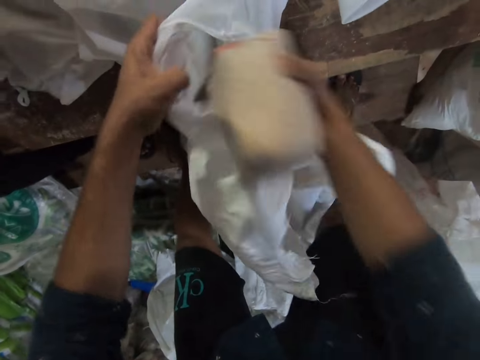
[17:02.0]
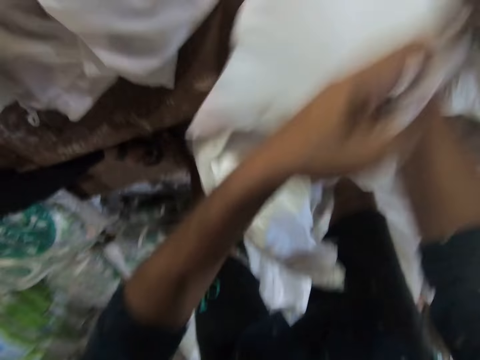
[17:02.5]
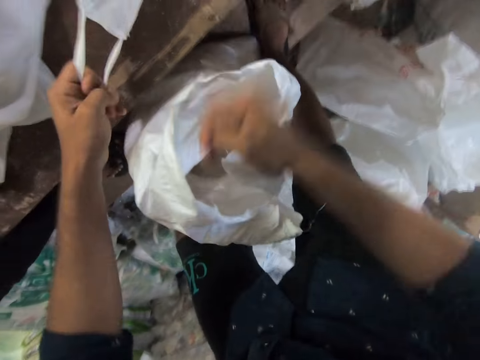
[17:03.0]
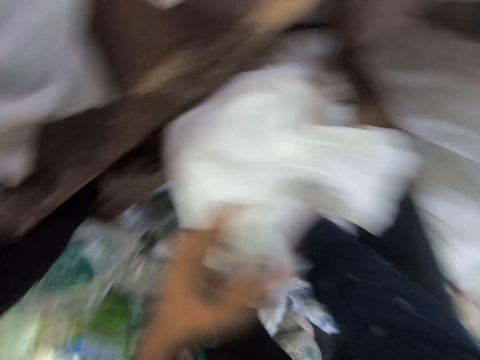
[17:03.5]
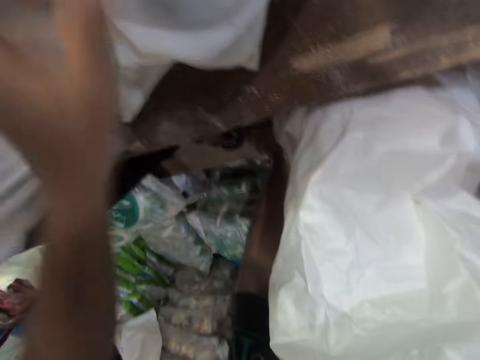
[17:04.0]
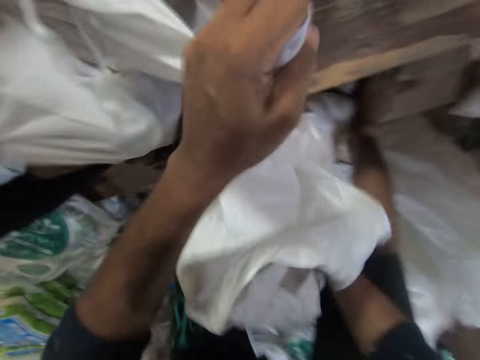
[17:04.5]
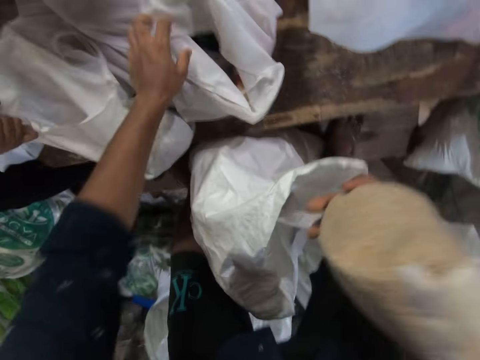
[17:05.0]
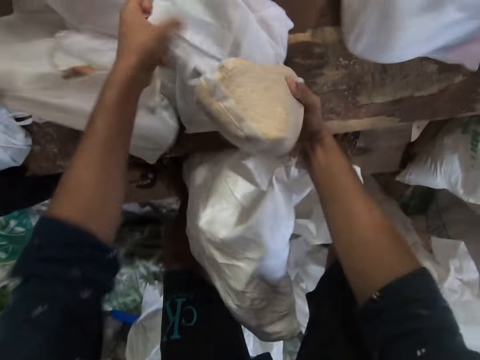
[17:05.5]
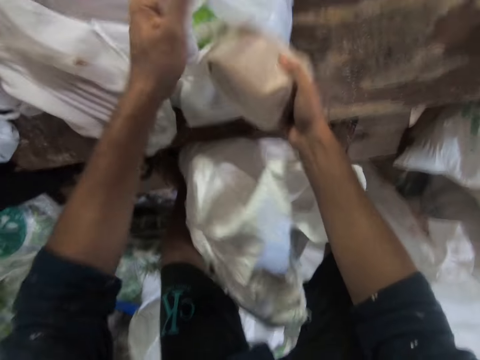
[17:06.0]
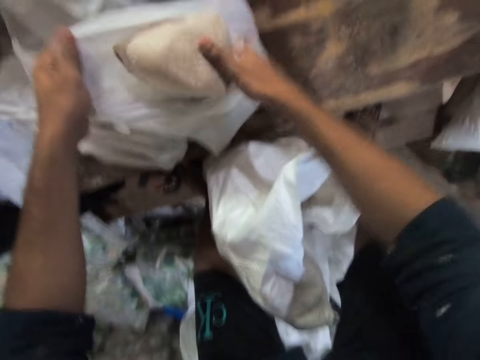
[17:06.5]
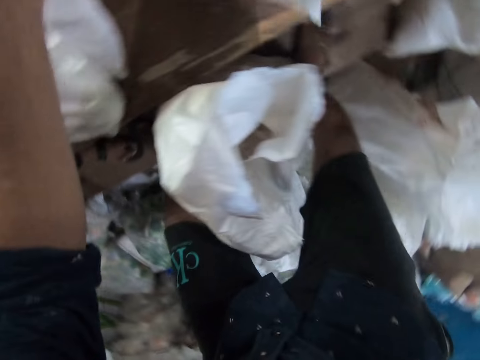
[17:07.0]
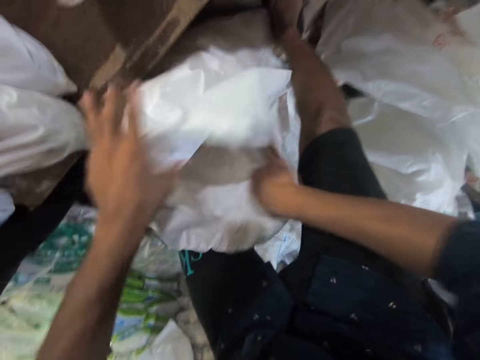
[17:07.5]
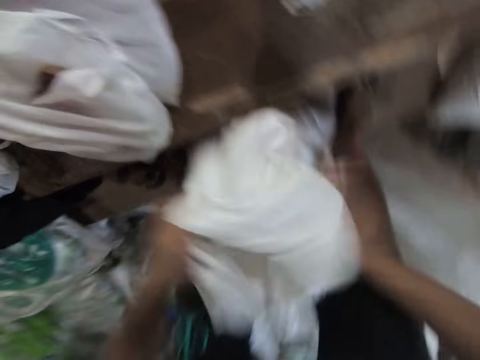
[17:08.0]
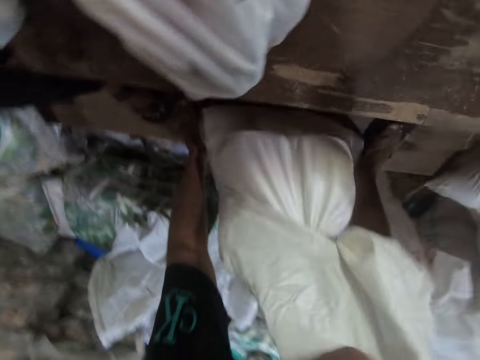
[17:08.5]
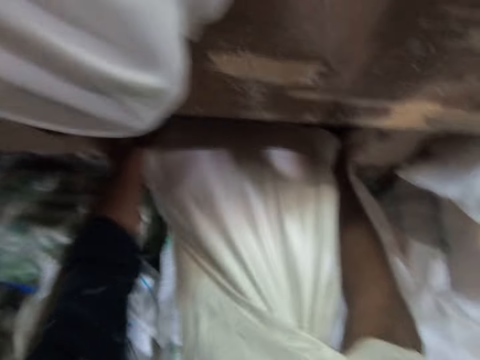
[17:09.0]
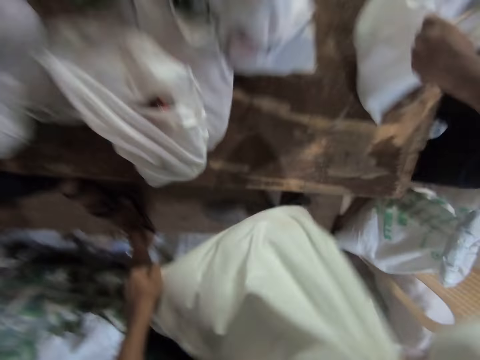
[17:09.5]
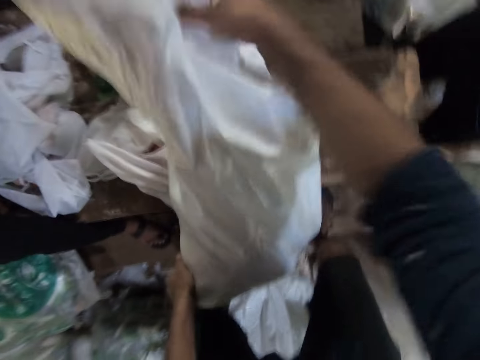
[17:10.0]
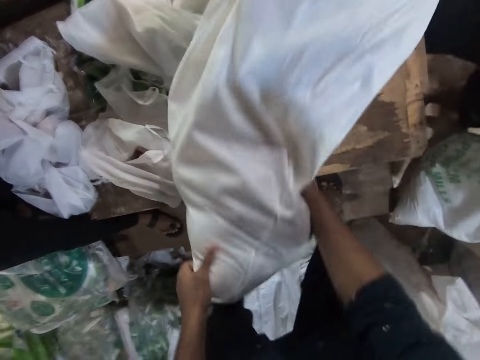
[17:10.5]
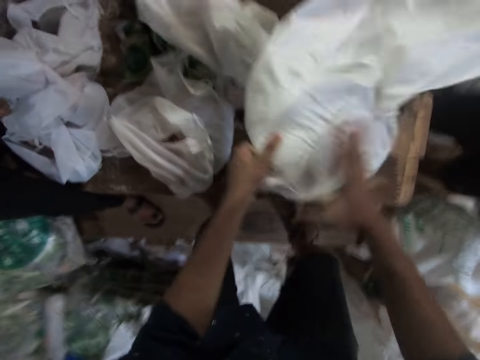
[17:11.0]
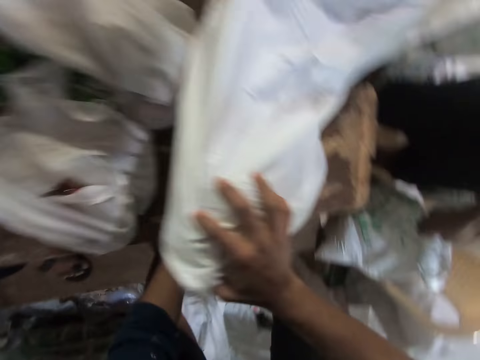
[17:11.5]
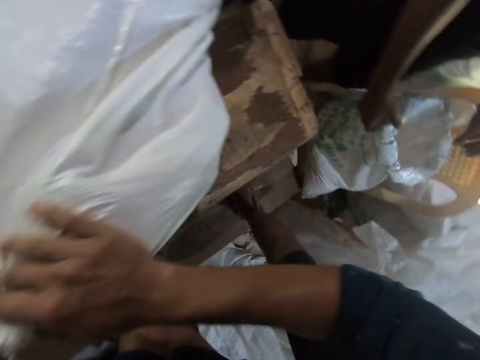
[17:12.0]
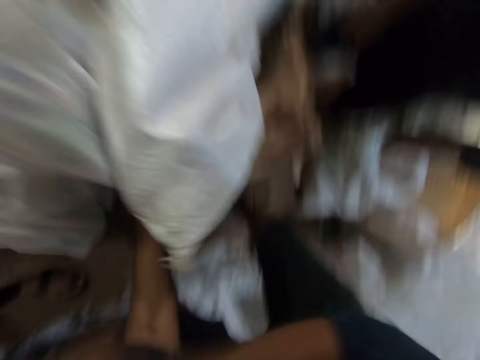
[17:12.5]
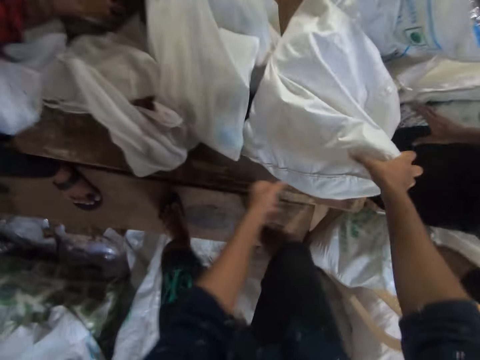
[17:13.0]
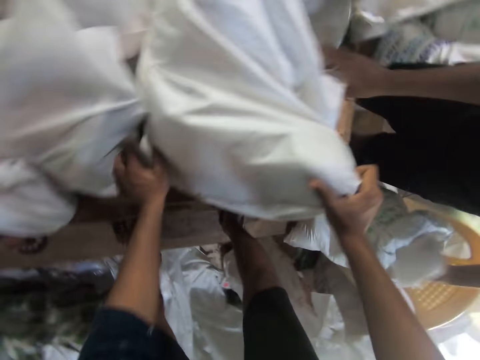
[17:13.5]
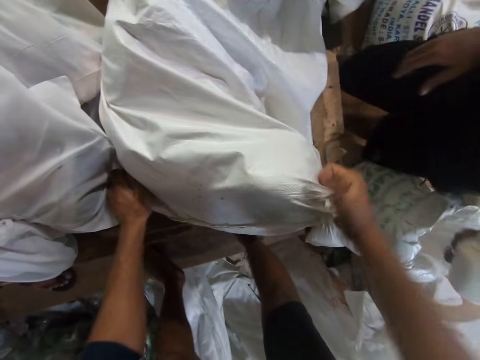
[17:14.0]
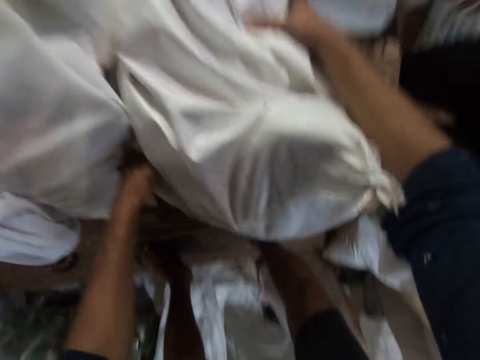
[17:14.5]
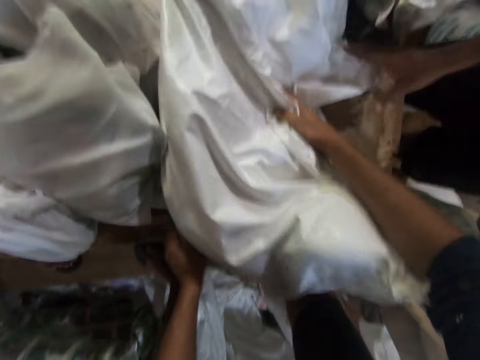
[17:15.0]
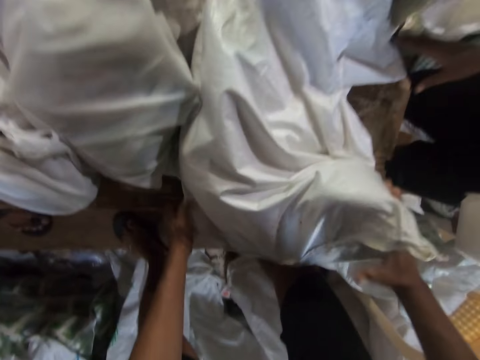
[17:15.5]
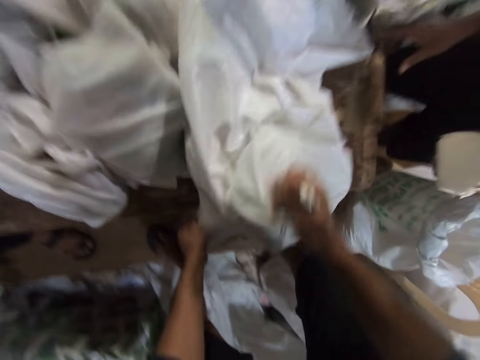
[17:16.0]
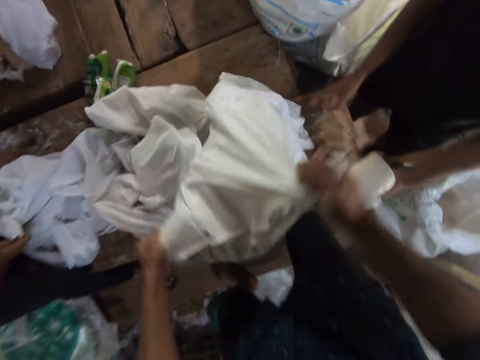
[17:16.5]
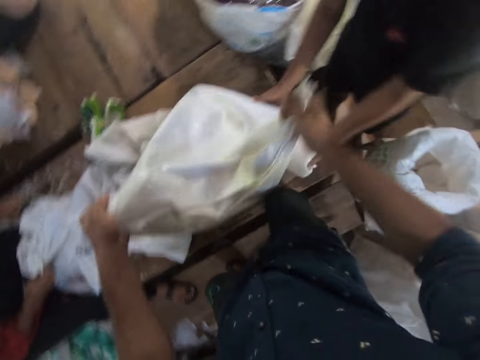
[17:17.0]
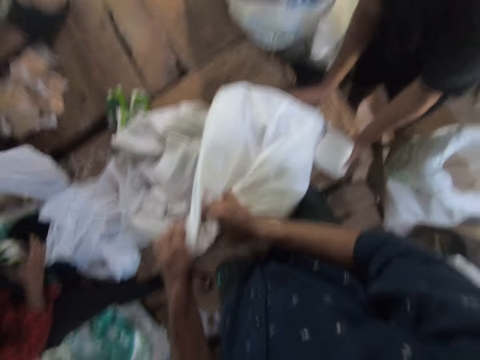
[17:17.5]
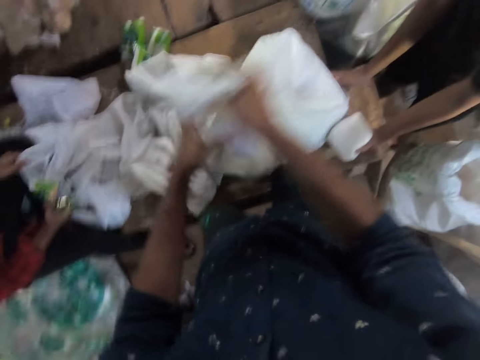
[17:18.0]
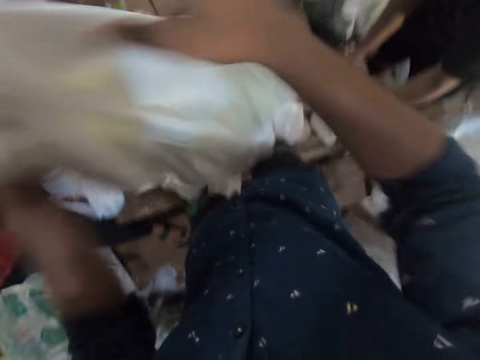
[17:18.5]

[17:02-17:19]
The camera wearer places the packaging bag inside the shopping bag. He removes another bag of wheat from the sack. He holds the shopping bag with both his hands, picks up the shopping bag and places the shopping bag on the table. He lowers his right hand. He places his right hand in the sack. He holds the sack with his left hand. He pulls on the packaging bag with his hand. He moves his left hand forward. A man places a shopping bag next to the camera wearer. The camera wearer holds the shopping bag with his hand. He removes another bag of wheat from the sack. He places the packaging bag inside the shopping bag. He picks up the shopping bag with his hands and places the shopping bag on the table. He lowers his hand. He places his right hand in the sack. He holds the sack with his left hand. He holds the sack with both his hands. He lifts up the sack. He places the sack on the table. Another man talks to the camera wearer. The camera wearer pulls the sack towards him. He empties the sack on the table.

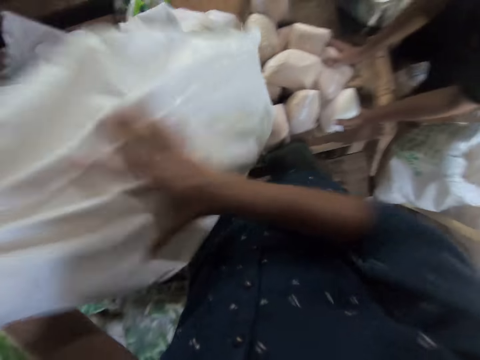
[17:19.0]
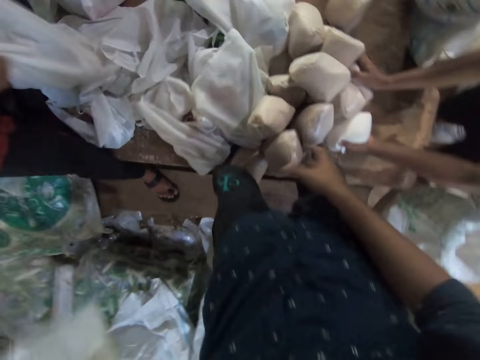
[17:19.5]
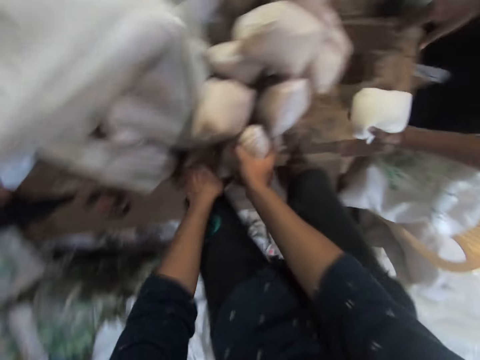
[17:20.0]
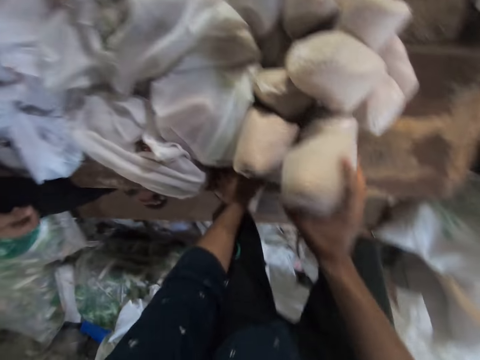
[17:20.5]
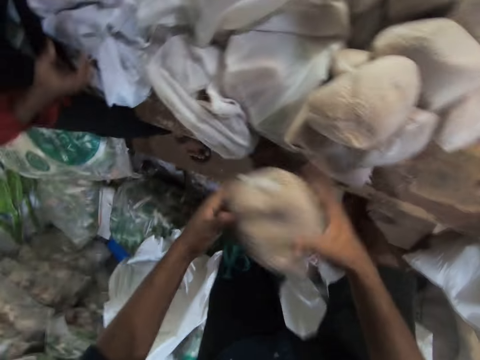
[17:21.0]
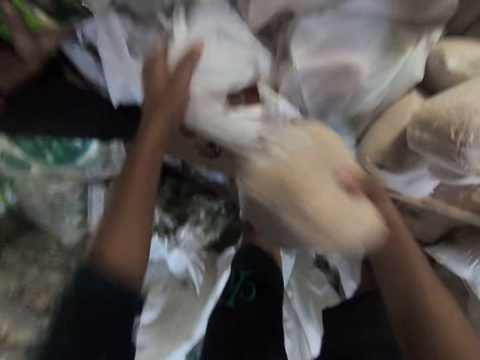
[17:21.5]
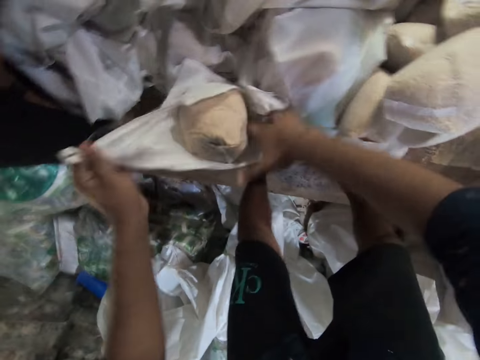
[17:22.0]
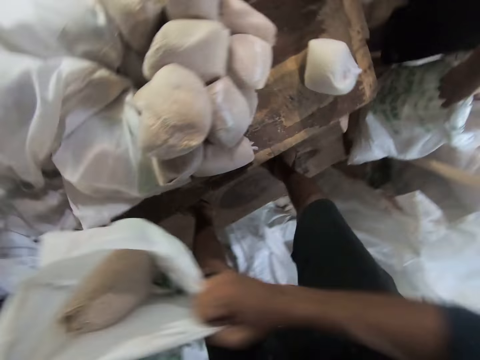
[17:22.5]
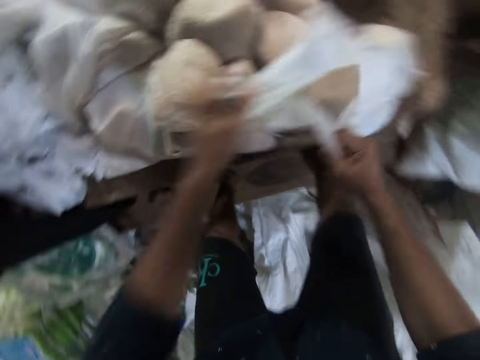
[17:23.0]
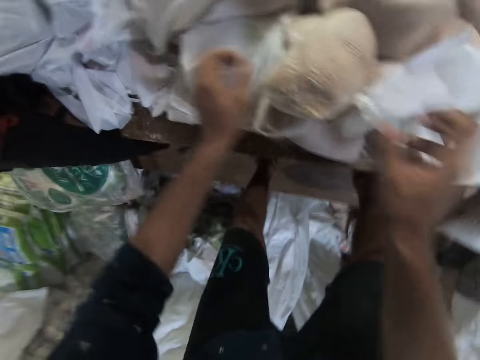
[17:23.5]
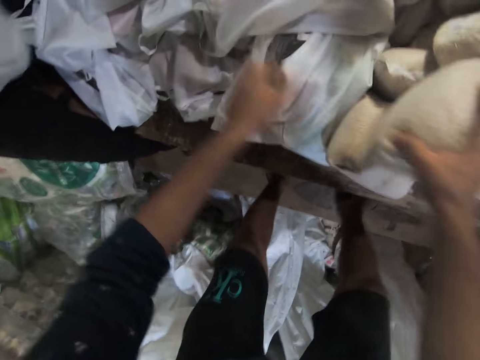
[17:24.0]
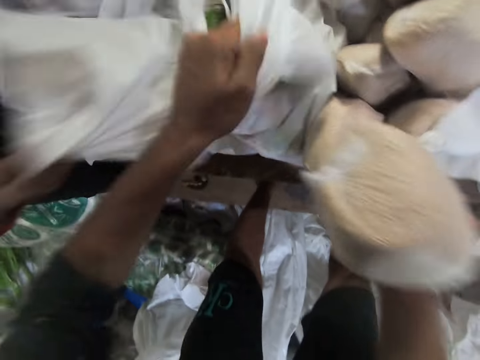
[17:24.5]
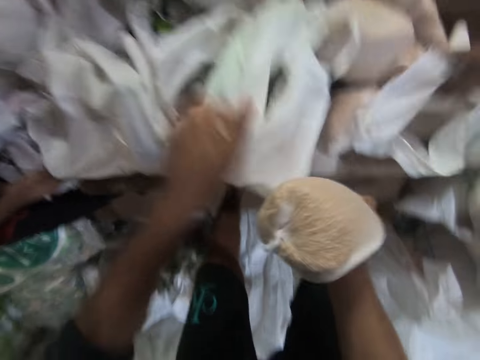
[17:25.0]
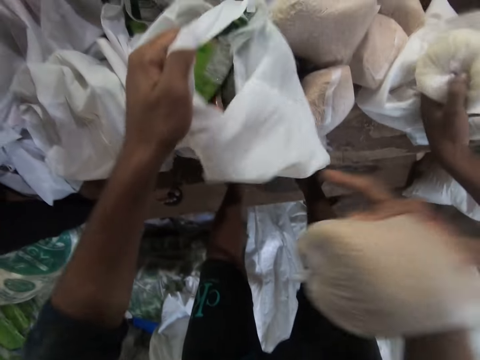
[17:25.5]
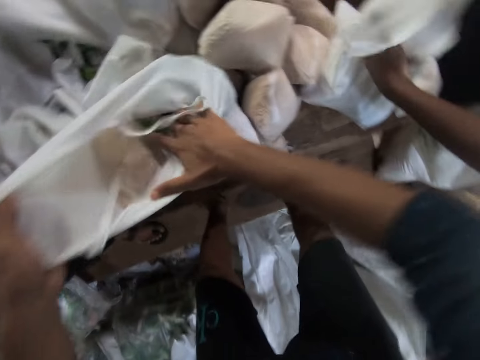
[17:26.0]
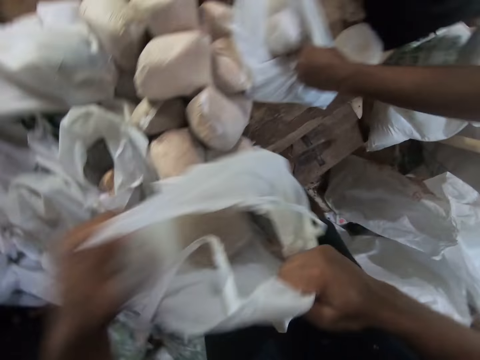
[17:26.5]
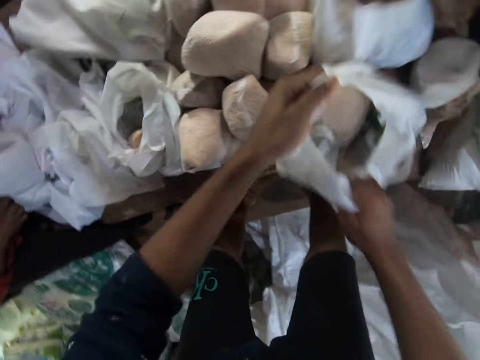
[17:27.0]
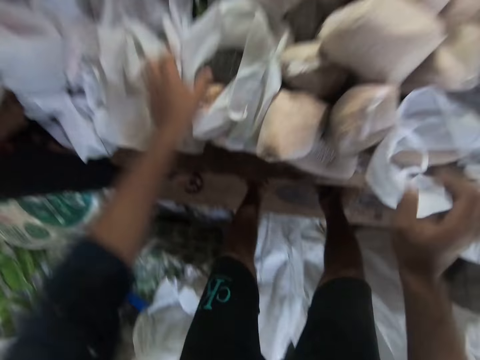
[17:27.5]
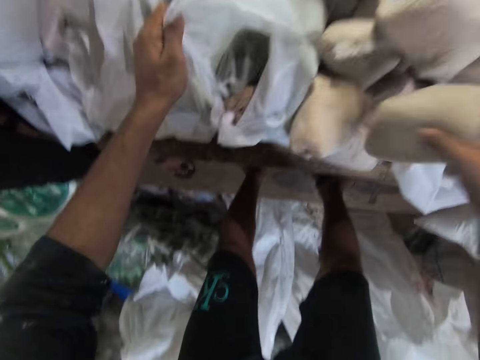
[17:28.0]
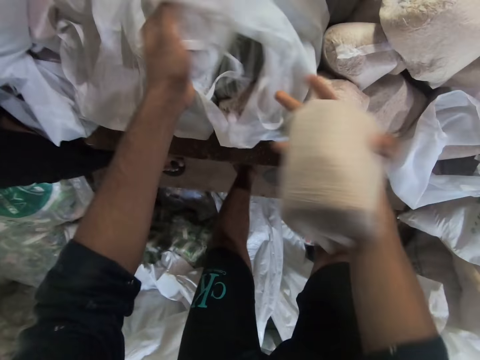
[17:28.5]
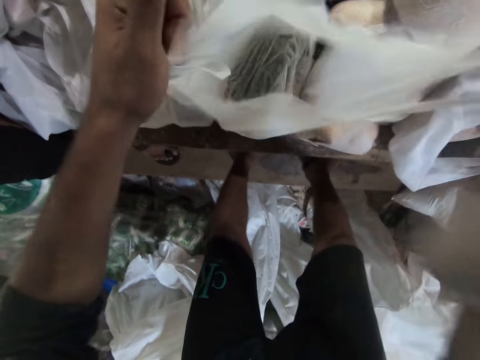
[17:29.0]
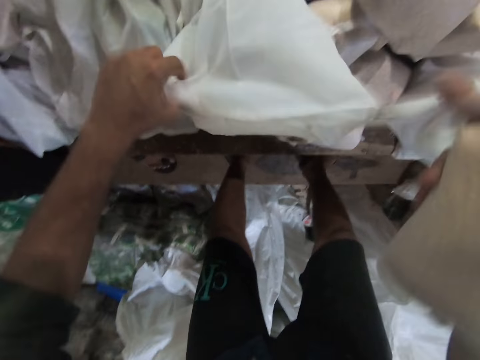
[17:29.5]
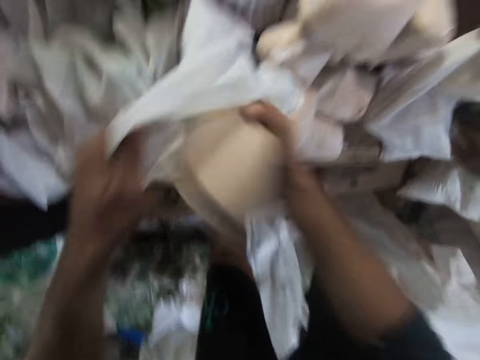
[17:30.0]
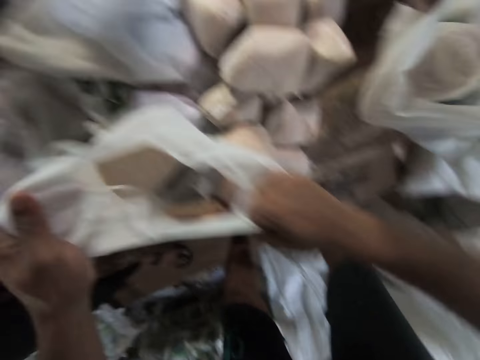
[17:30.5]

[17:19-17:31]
The camera wearer drops the sack on the floor. He picks up another packaging bag from the stack. He places the bag on top of the pile. He picks up another packaging bag. He places the packaging bag on his right hand. He moves his left hand forward. He holds the shopping bag with his hand. He places the packaging bag inside the shopping bag. He holds the shopping bag with both his hands and picks up the shopping bag with his hands. He talks to a man. He places the shopping bag on the table. He moves his hands forward. He picks up another packaging bag from the stack. He holds the shopping bag with his hand. He moves his hand forward. The man places a shopping bag next to the camera wearer. The camera wearer places the packaging bag inside the shopping bag. He holds the shopping bag with both his hands, picks up the shopping bag and places the shopping bag on the table. He talks to the man. He moves his left hand forward and moves his right hand forward. He holds the shopping bag with his hand. He picks up another packaging bag from the stack. He holds the shopping bag with both his hands. He raises his hand. He places the packaging bag inside the shopping bag. He holds the shopping bag with both his hands and picks up the shopping bag.
